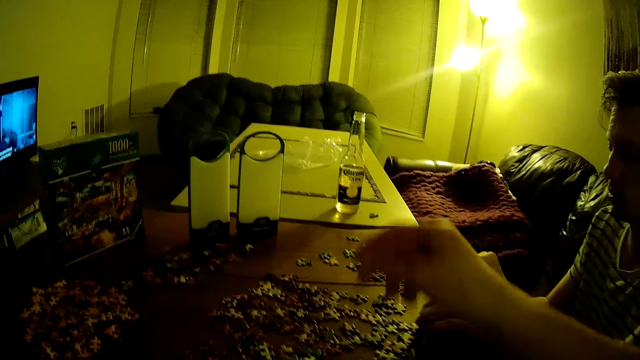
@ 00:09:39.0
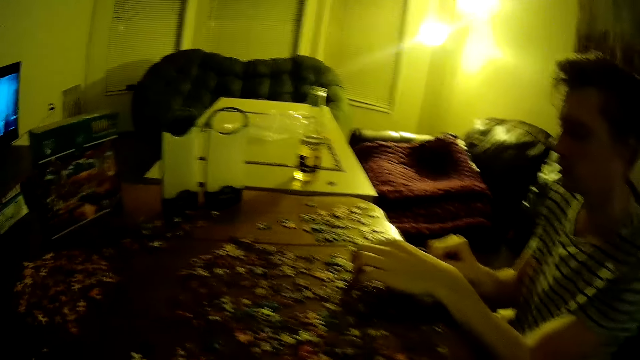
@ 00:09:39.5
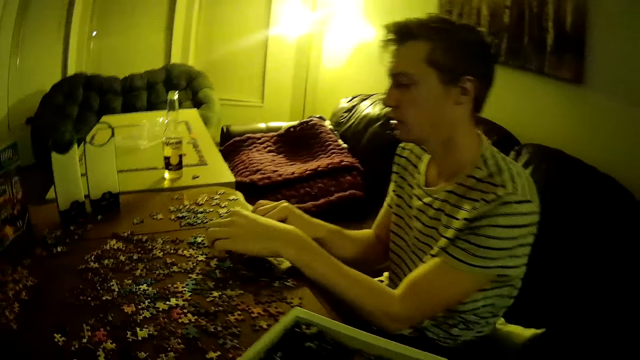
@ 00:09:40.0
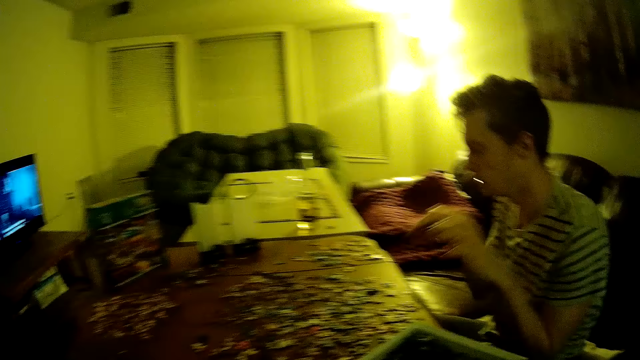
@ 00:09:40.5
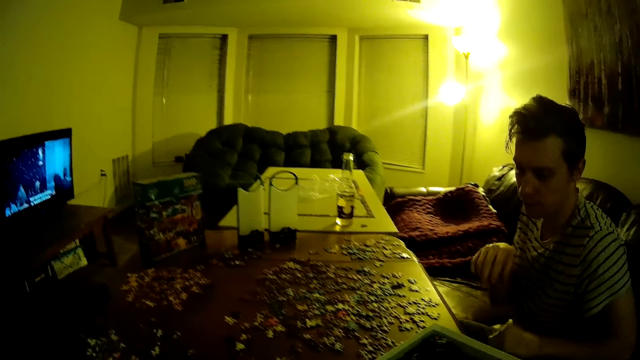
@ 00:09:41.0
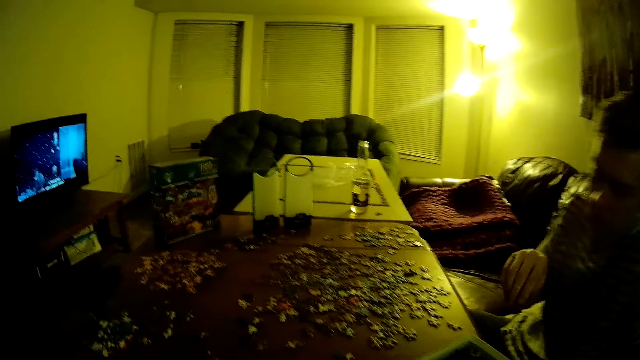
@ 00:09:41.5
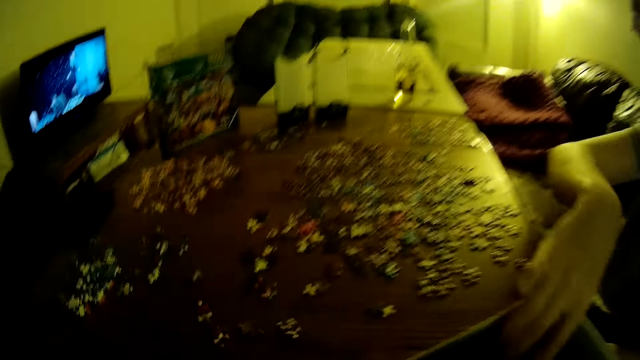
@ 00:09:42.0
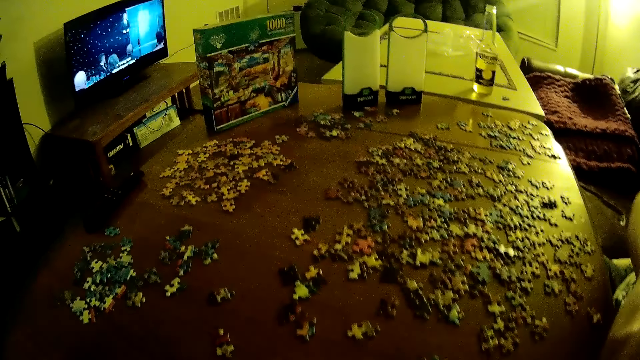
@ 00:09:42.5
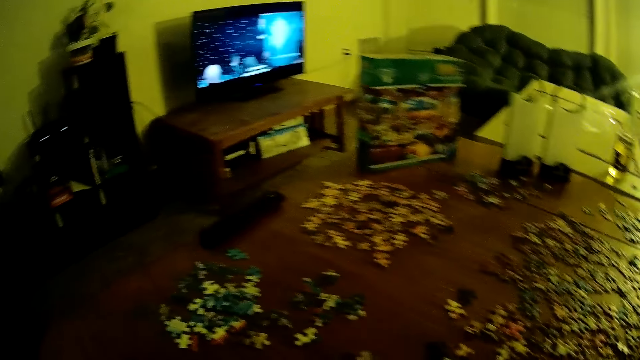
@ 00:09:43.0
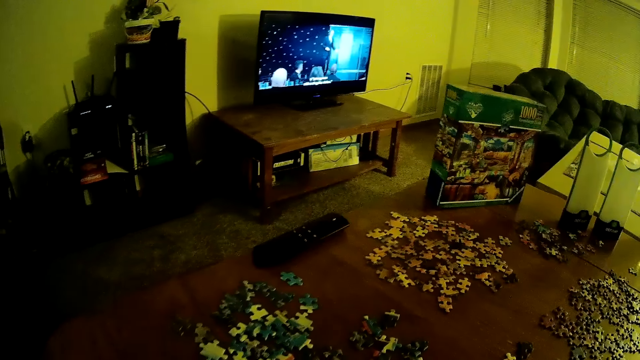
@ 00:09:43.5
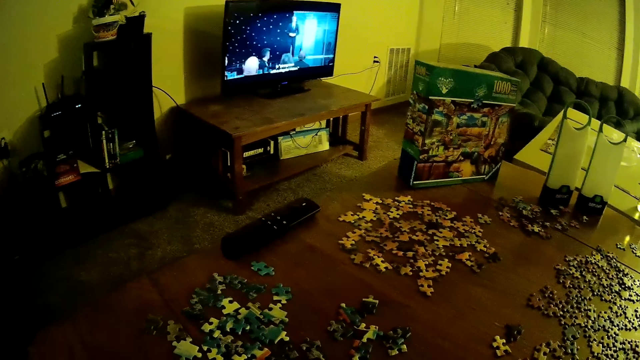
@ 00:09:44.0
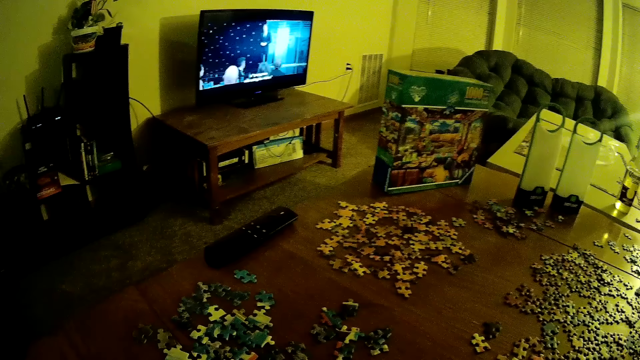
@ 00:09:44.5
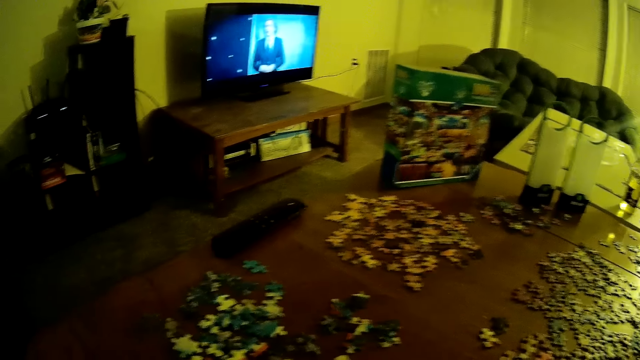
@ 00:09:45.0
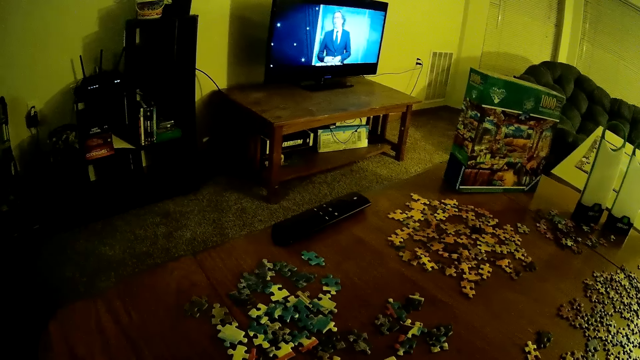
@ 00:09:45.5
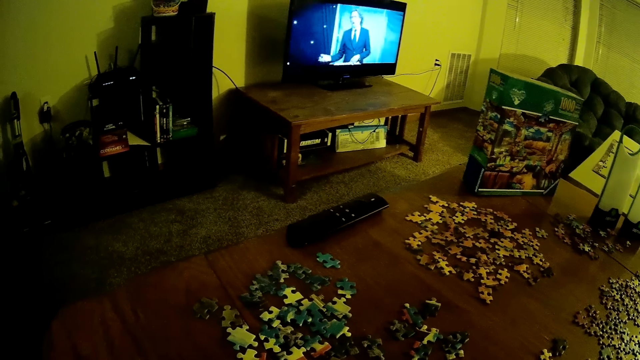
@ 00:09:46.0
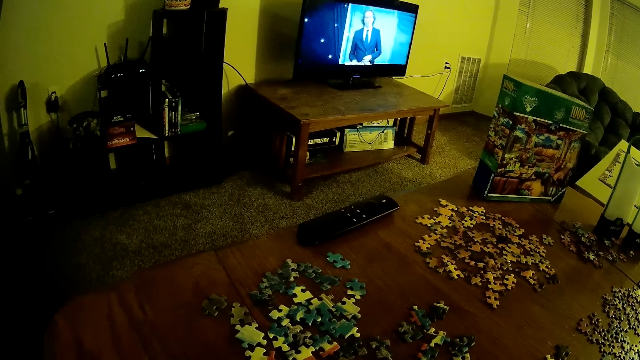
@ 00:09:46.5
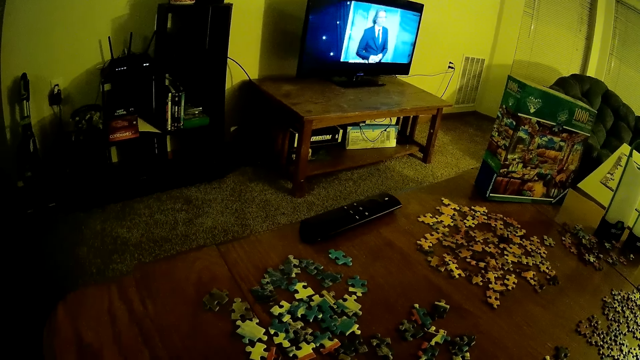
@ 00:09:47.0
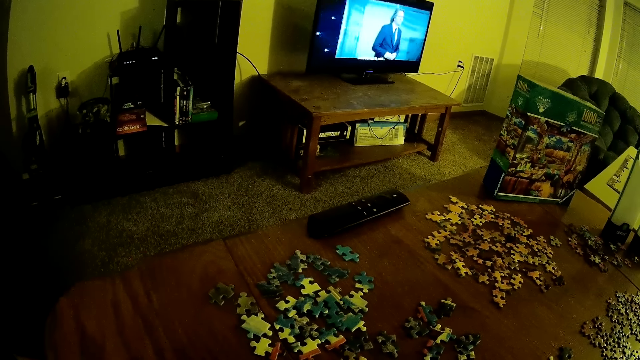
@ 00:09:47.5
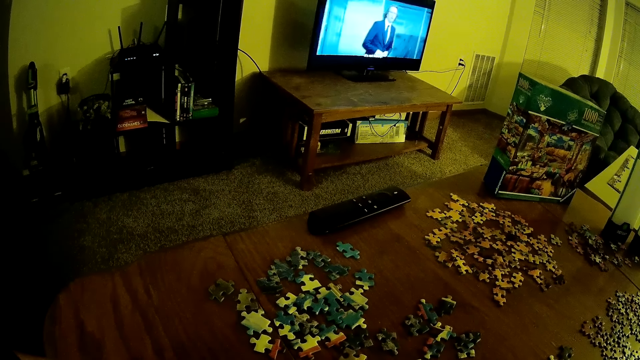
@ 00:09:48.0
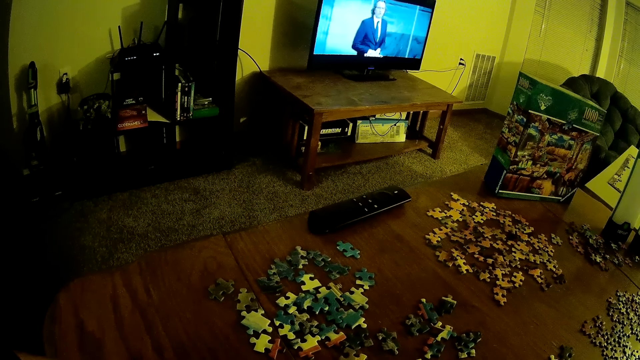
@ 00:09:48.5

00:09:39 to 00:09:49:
A man picks puzzles from the box. The camera wearer watches the television.

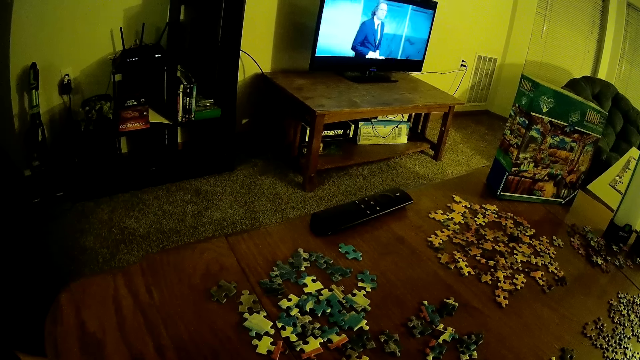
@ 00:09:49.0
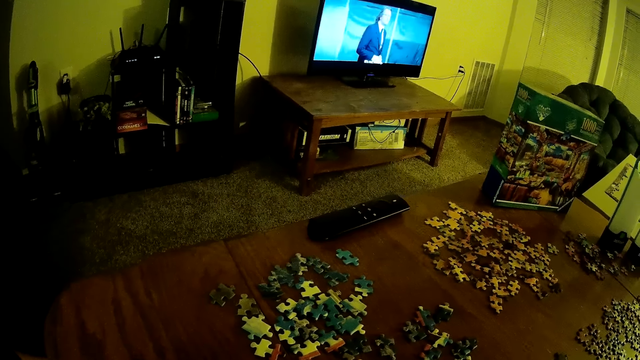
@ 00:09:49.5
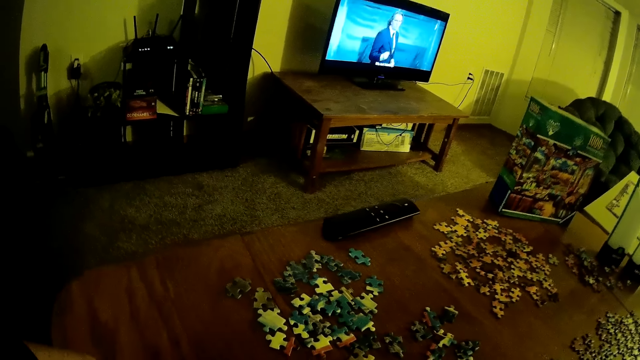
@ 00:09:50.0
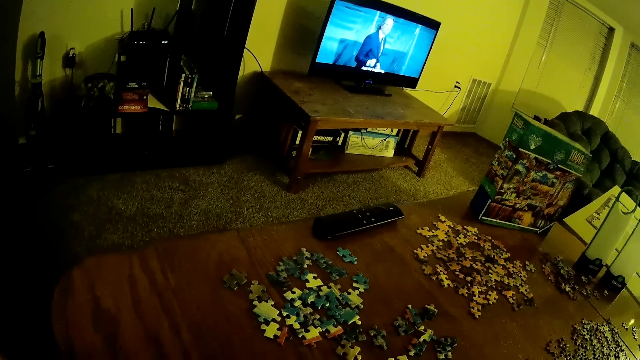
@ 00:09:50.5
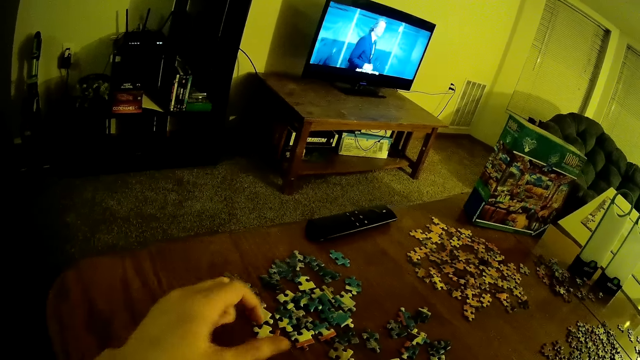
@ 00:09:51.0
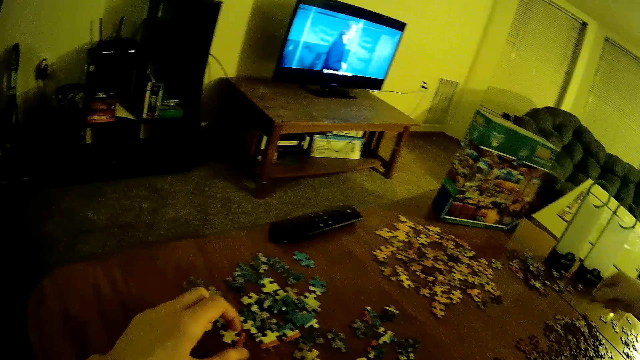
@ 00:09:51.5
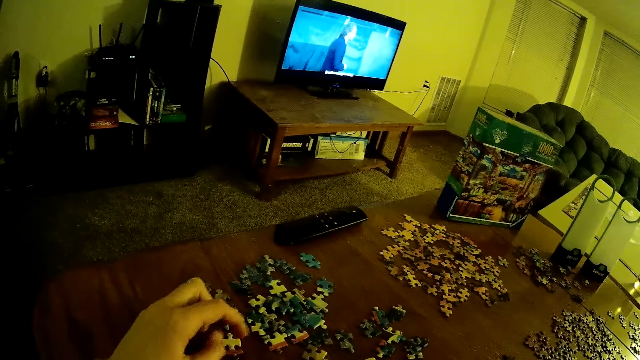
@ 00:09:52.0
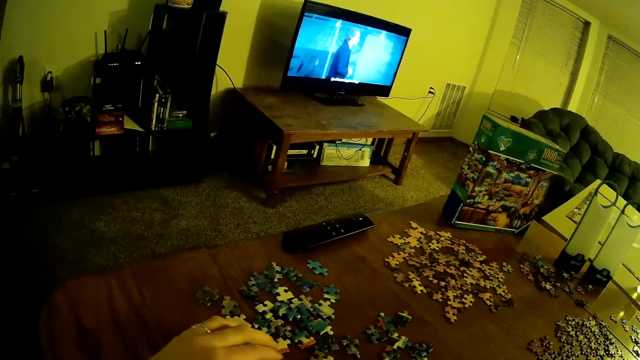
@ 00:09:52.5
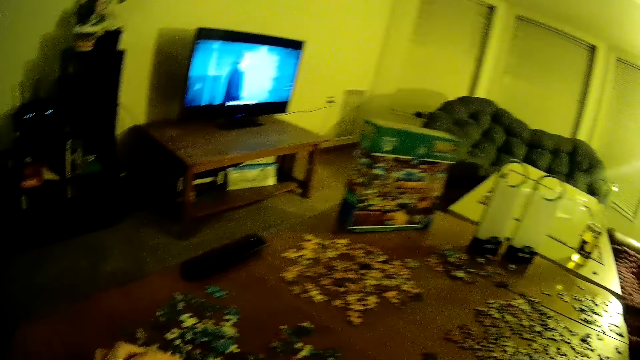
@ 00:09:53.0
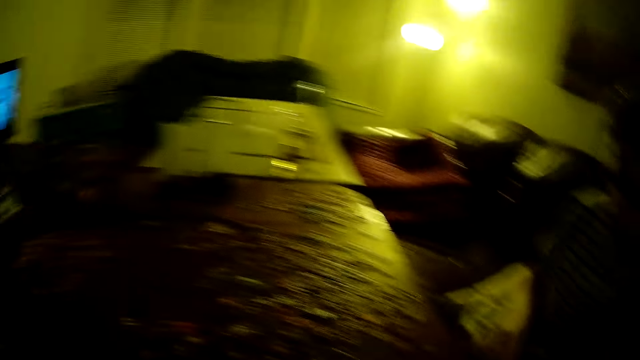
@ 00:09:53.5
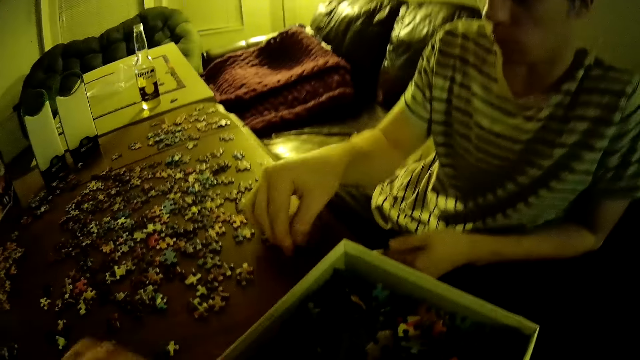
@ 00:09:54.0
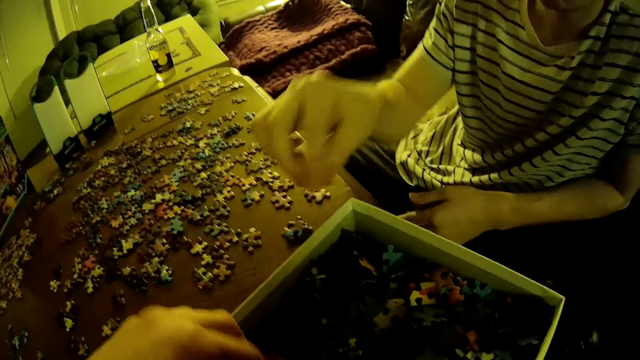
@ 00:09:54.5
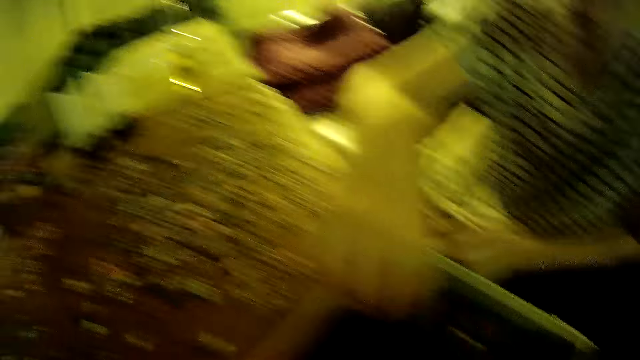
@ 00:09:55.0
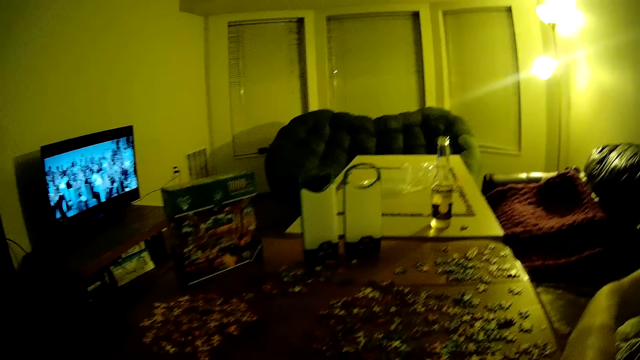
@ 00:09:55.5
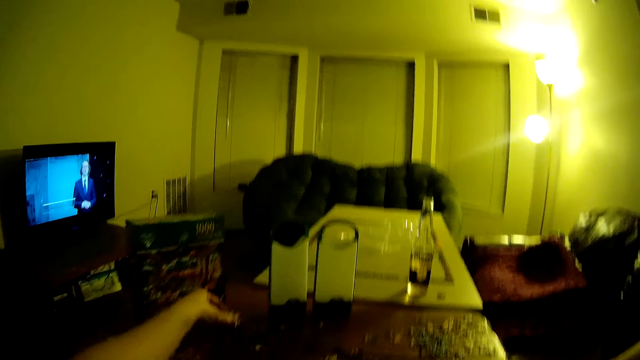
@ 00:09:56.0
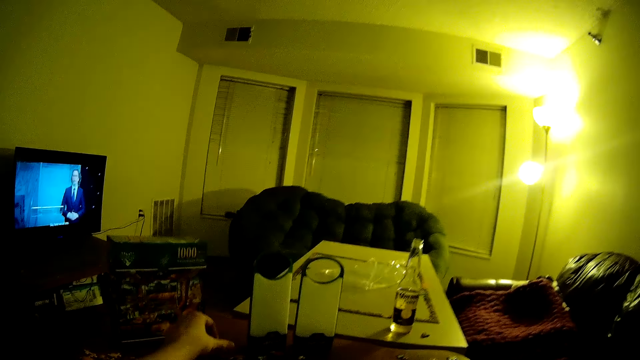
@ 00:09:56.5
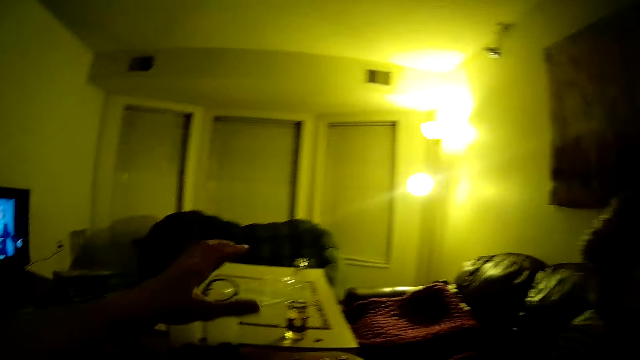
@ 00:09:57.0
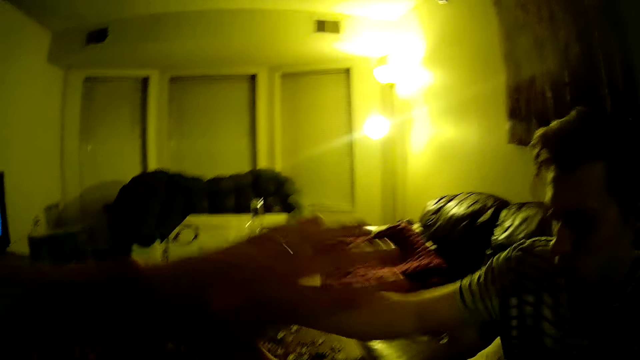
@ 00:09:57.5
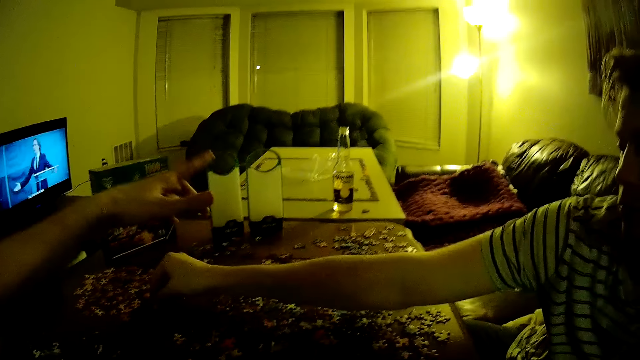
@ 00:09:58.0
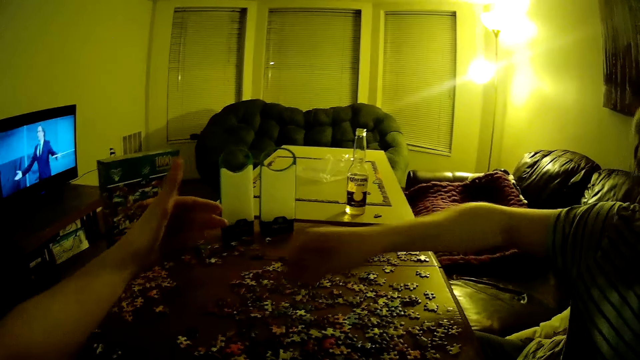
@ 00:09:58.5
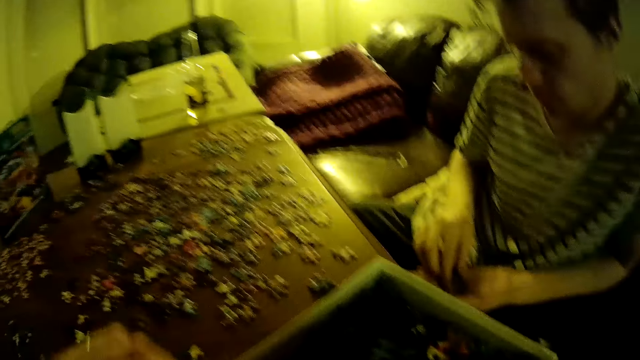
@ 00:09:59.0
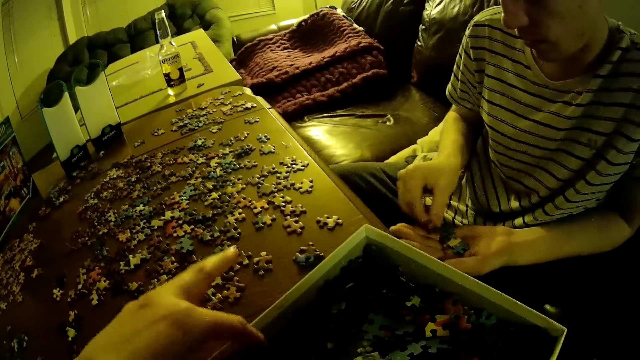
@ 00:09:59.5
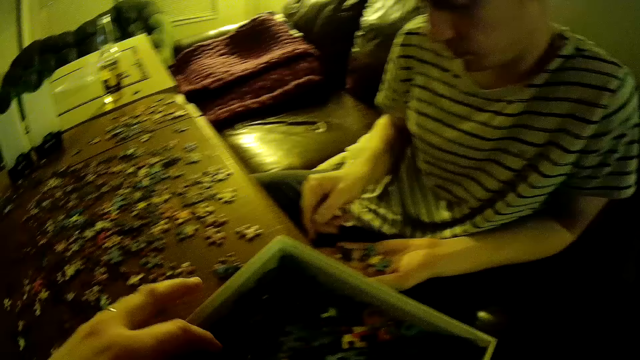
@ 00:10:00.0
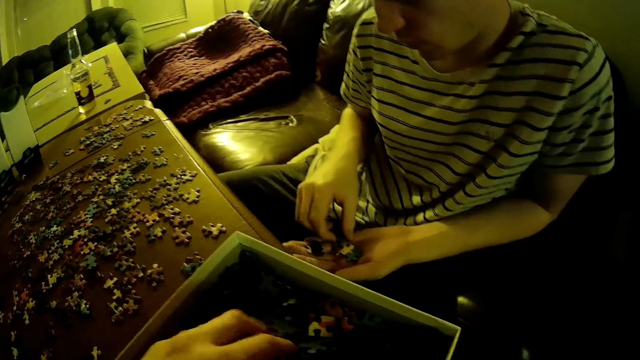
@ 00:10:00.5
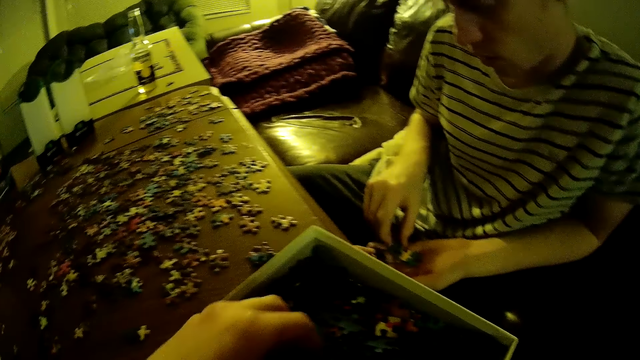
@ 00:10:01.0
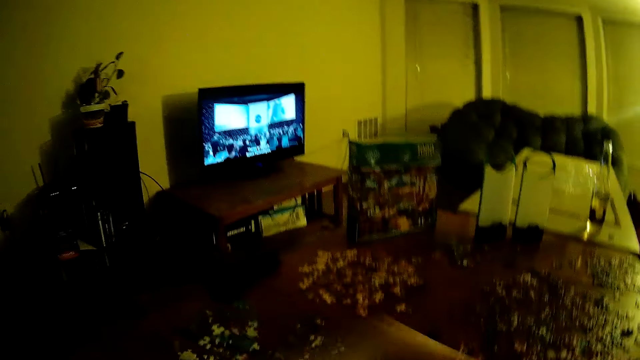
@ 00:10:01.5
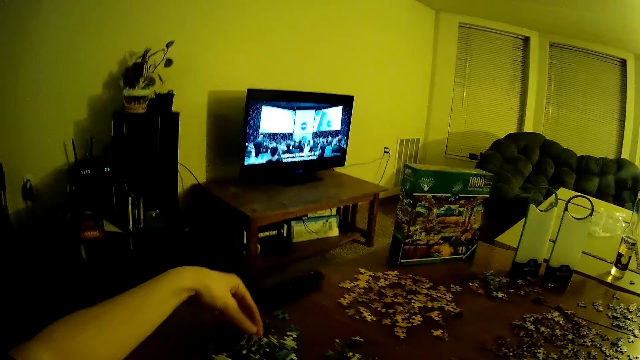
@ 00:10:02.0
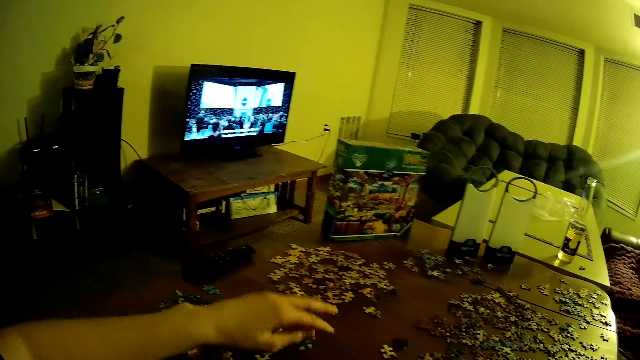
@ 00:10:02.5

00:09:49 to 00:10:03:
The camera wearer assembles the jigsaw puzzle. A man assembles the jigsaw puzzle and places puzzles on the table. The camera wearer moves puzzles on the table. The camera wearer and the man move hands over the puzzles. The man holds puzzles on the hand. The camera wearer picks puzzles from the box.
